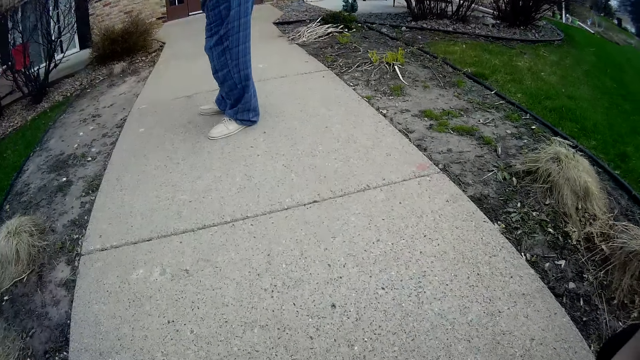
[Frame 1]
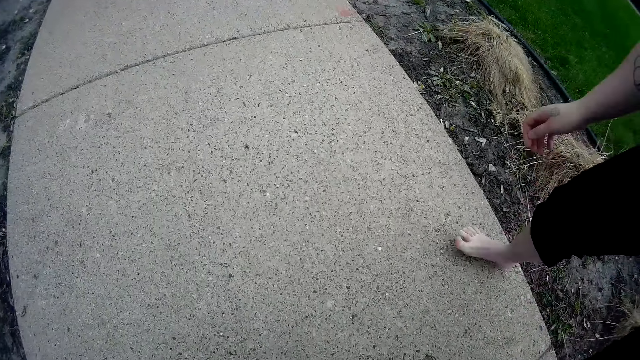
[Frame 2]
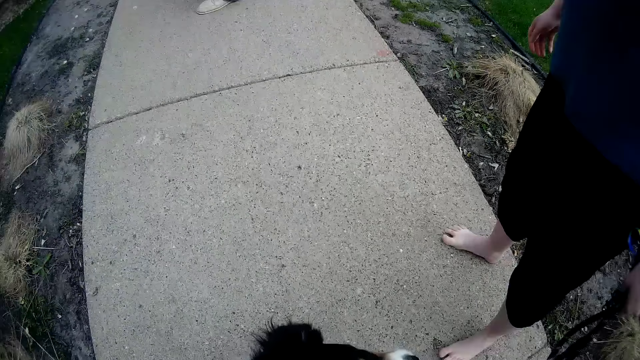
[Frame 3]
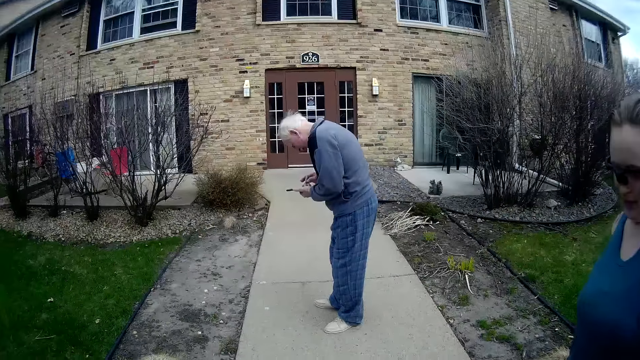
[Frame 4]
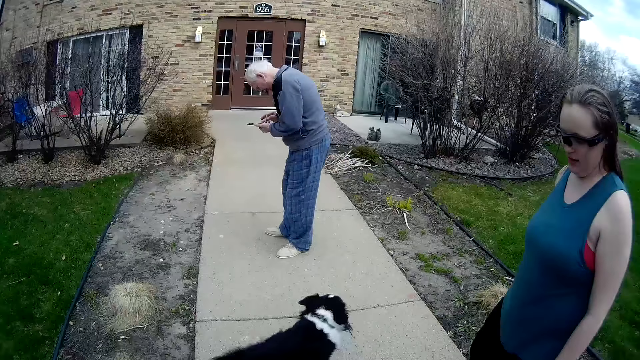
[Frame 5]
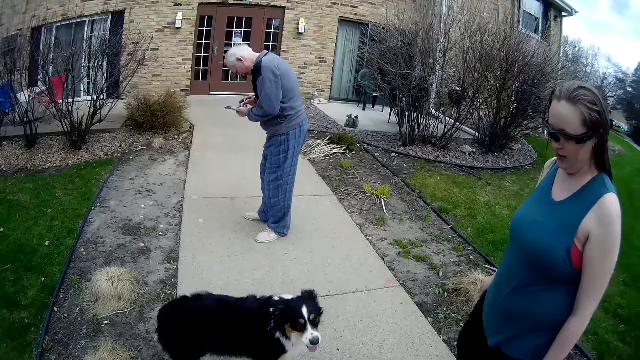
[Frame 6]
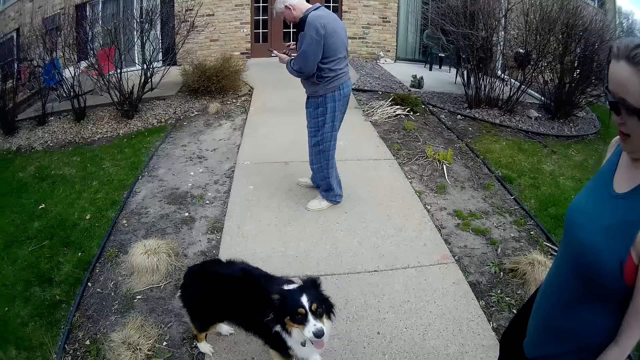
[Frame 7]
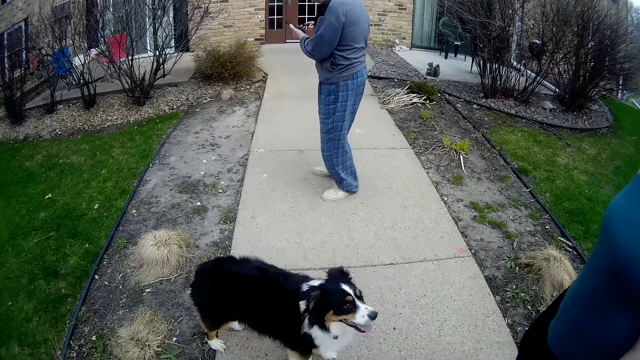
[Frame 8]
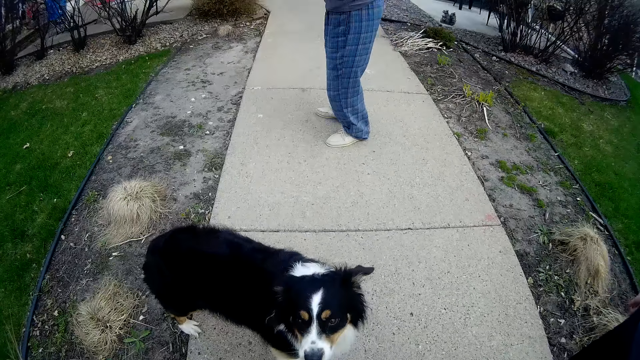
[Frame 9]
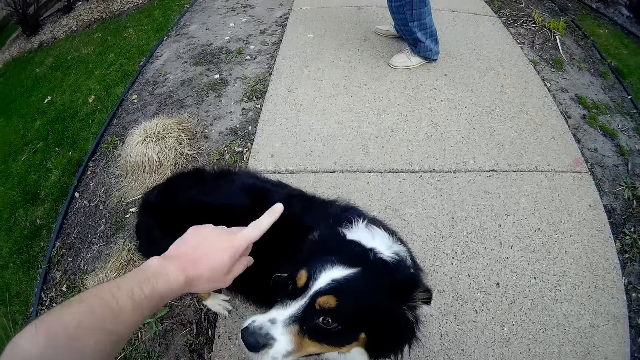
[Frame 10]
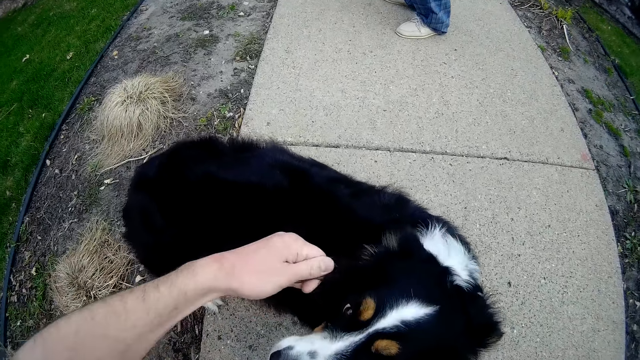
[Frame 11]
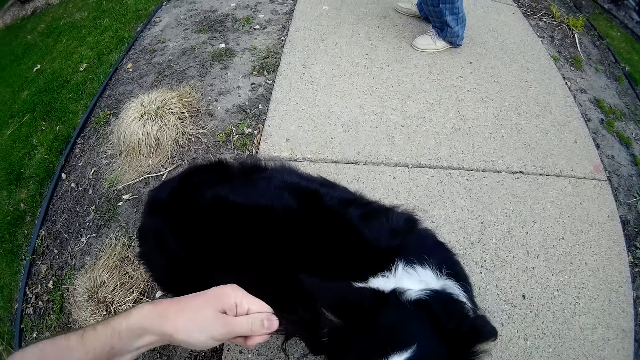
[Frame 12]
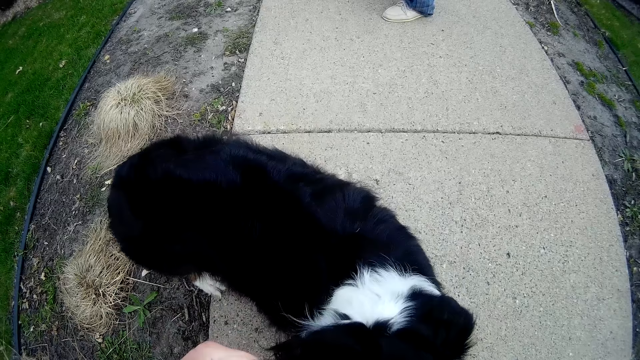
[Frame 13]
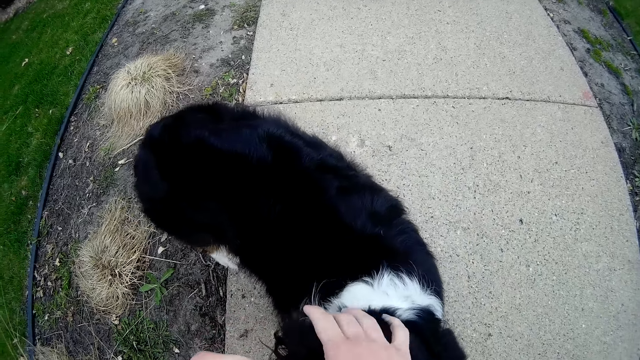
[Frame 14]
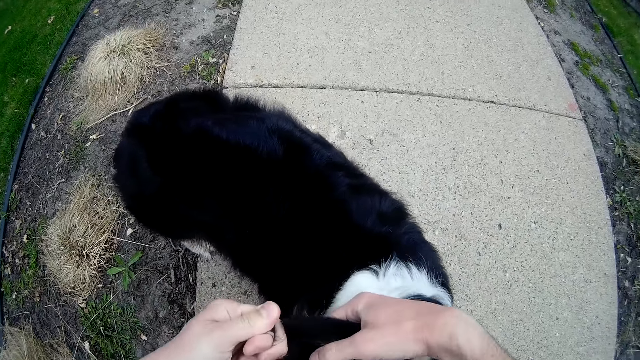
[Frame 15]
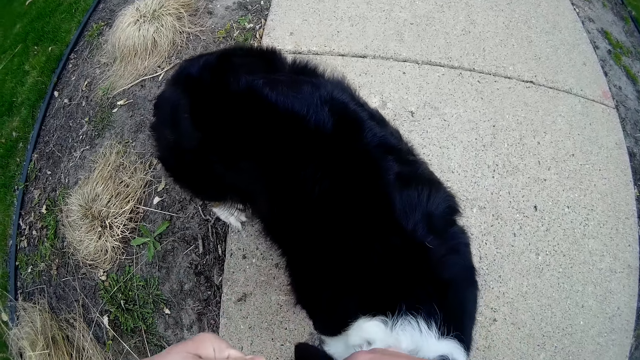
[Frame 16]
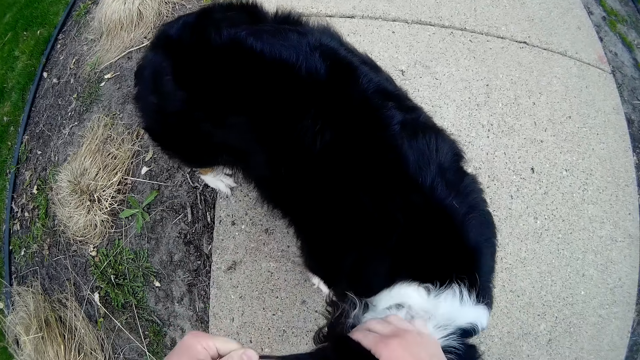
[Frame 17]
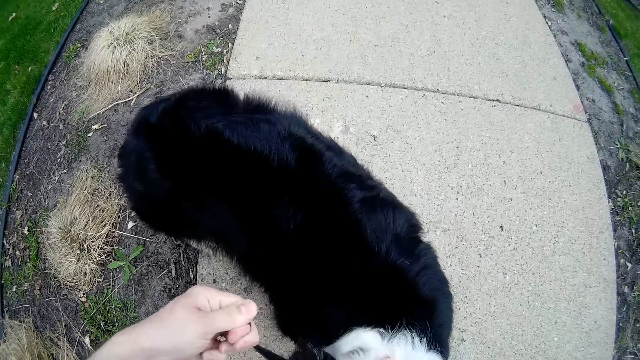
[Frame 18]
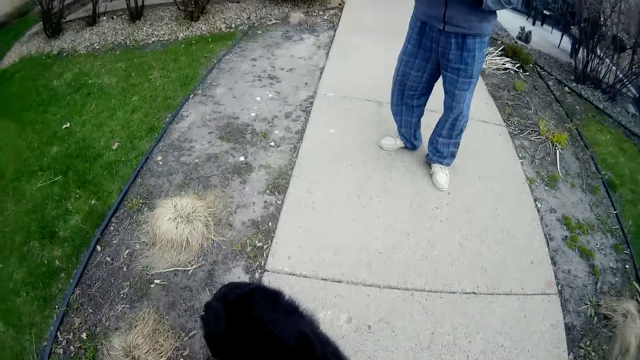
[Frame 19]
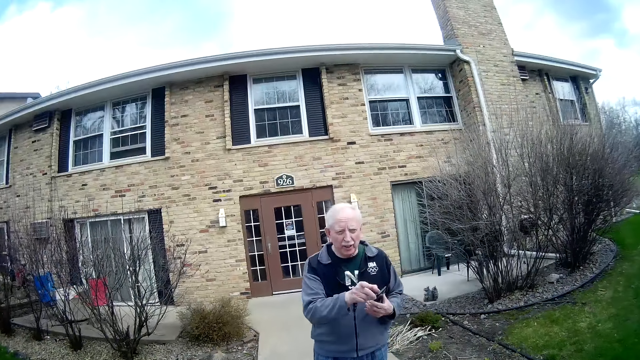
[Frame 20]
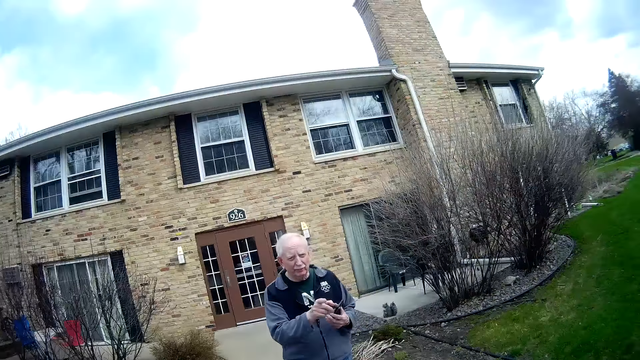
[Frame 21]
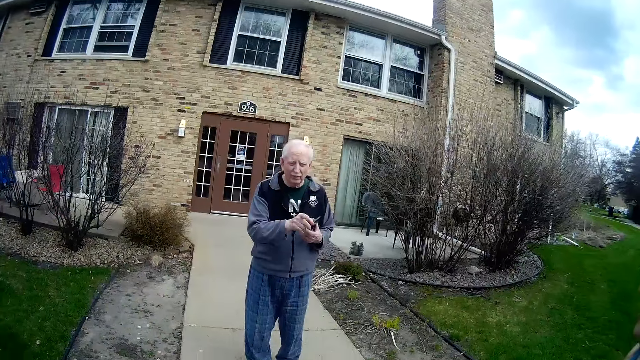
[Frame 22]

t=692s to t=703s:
The camera wearer rises up. He pulls hairs on the right ear of the dog with his left hand. He converses with the man and the woman. He touches the dog's ear with his right hand.

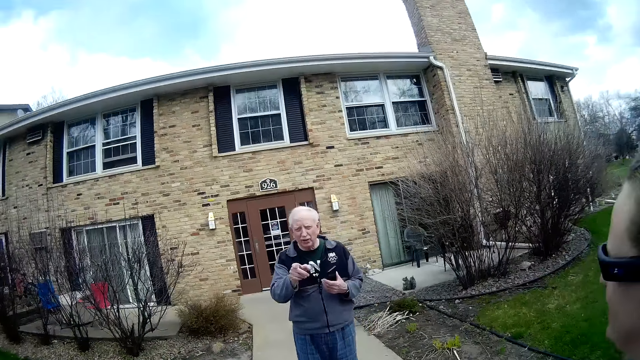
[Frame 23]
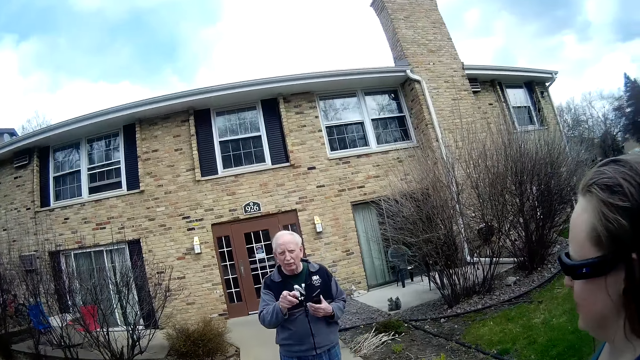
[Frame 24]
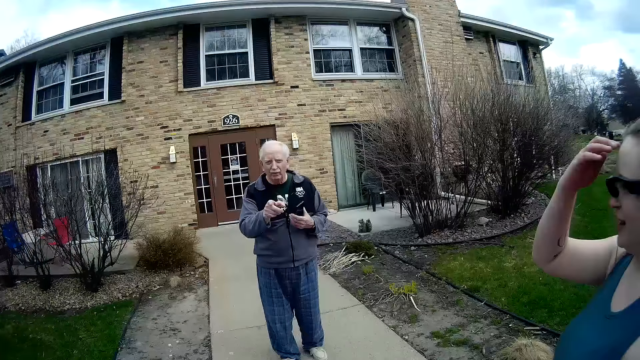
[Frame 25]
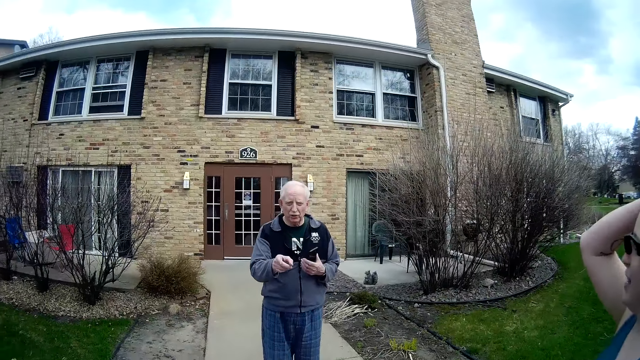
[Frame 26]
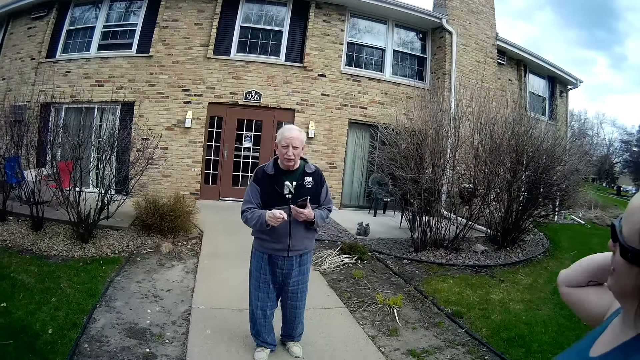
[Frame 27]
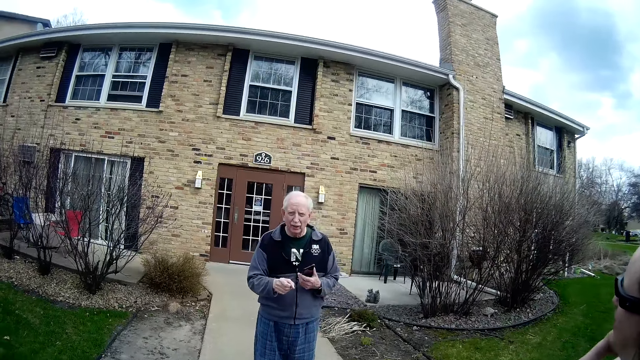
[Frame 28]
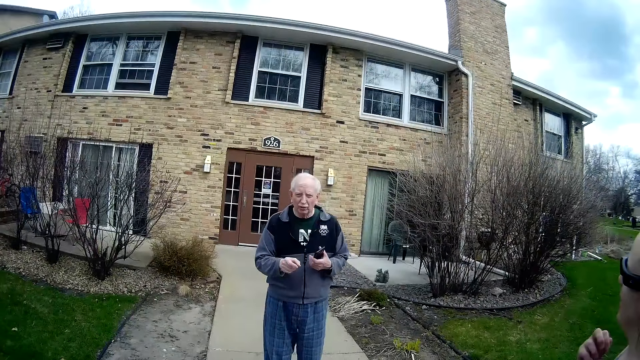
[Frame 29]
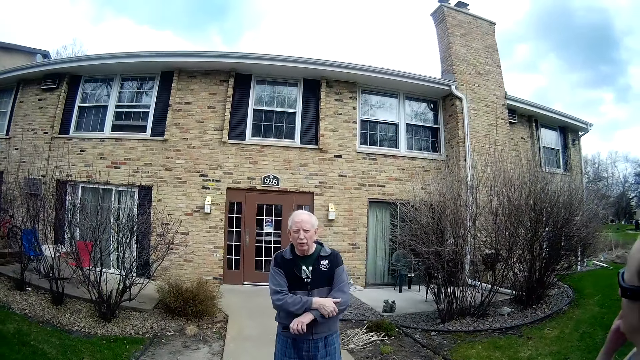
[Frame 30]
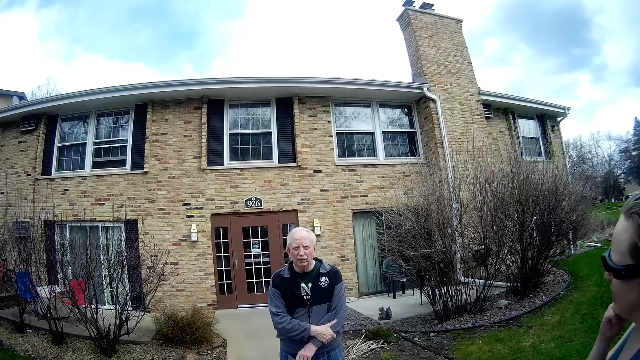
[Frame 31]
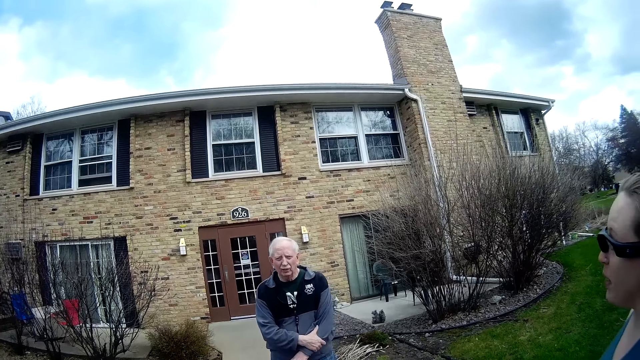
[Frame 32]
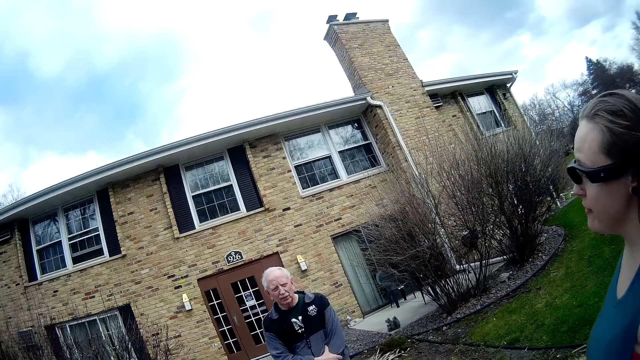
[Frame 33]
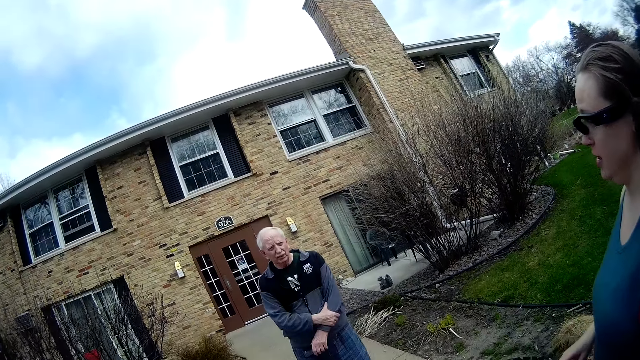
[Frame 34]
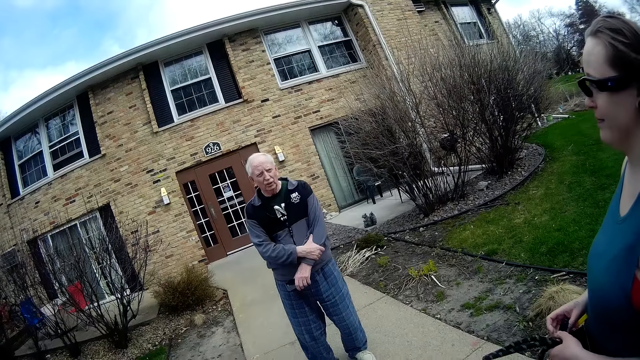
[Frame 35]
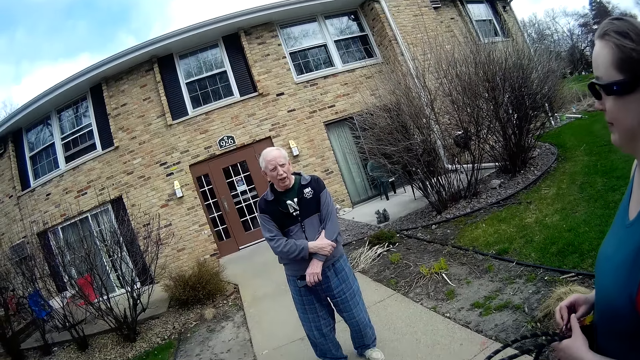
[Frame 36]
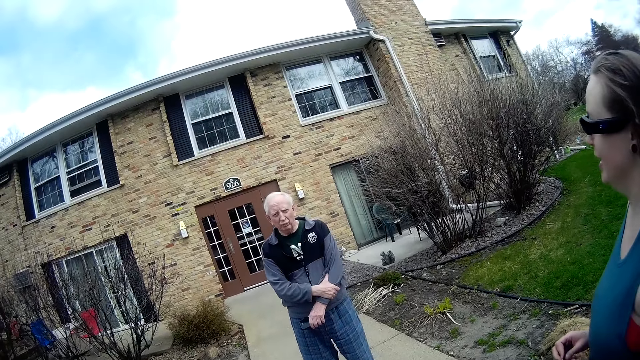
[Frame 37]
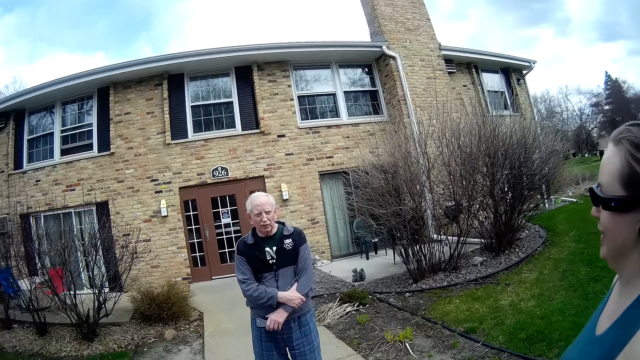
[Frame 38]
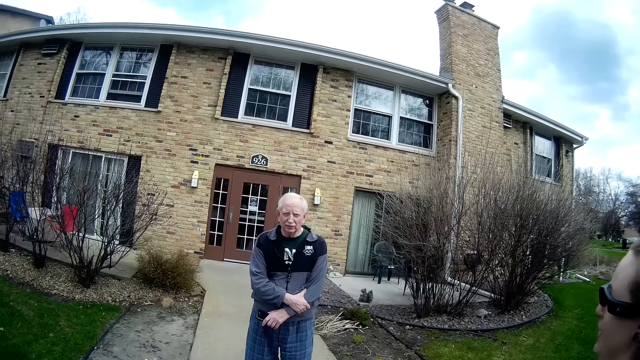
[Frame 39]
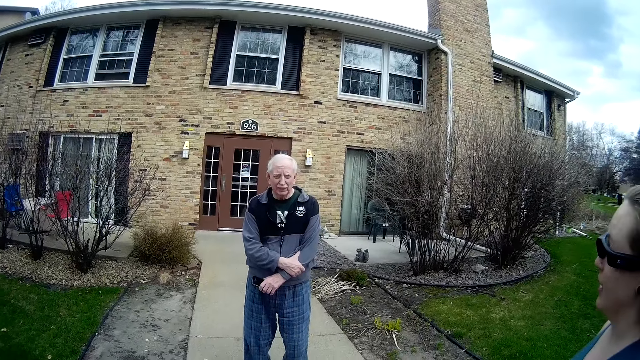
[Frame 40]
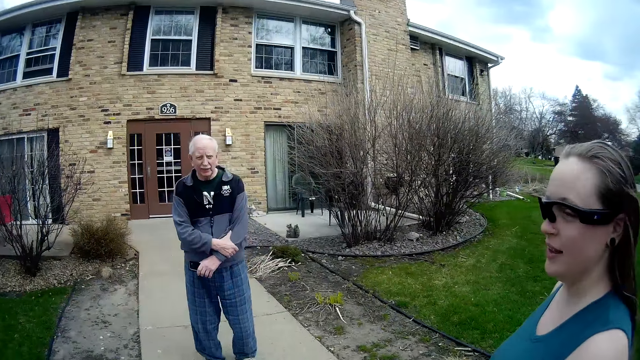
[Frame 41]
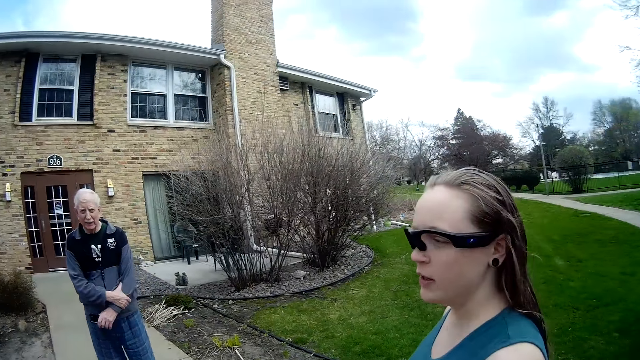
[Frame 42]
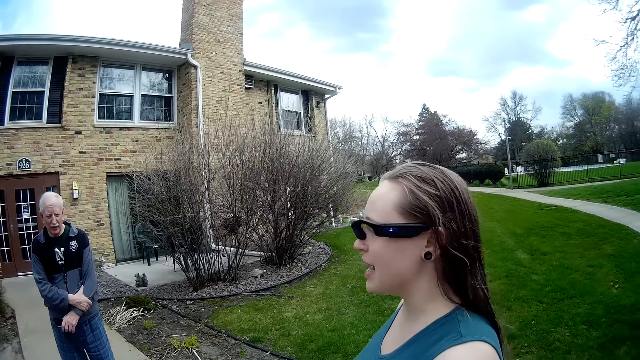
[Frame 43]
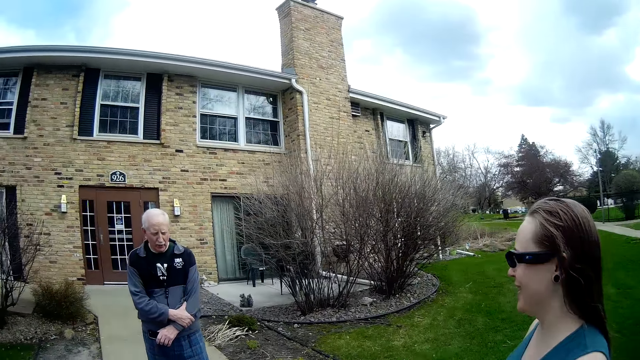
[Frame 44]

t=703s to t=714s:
The camera wearer talks.
